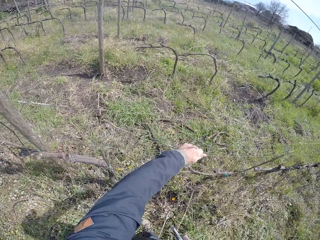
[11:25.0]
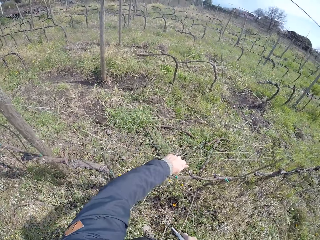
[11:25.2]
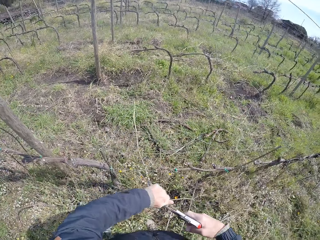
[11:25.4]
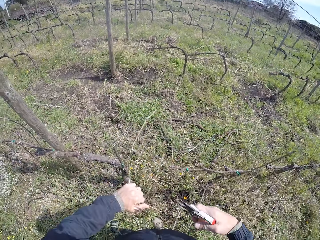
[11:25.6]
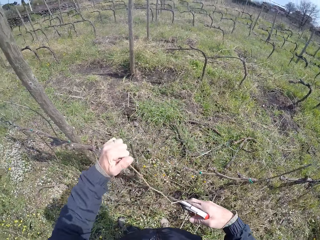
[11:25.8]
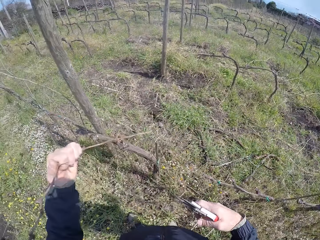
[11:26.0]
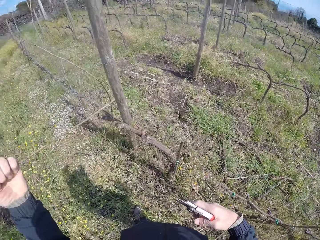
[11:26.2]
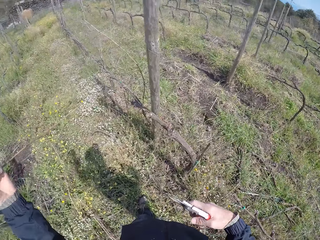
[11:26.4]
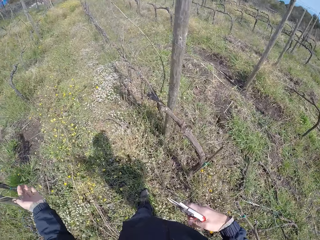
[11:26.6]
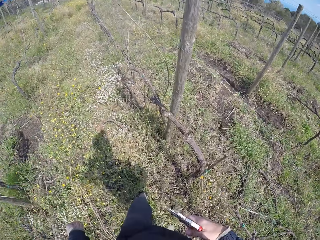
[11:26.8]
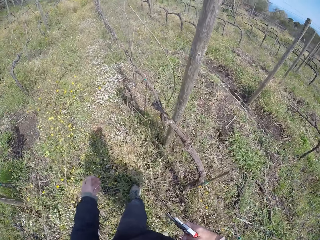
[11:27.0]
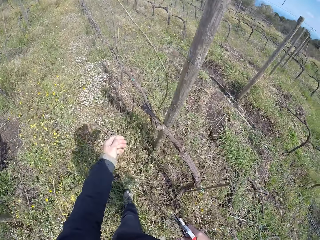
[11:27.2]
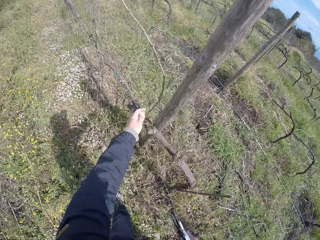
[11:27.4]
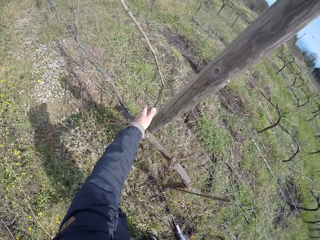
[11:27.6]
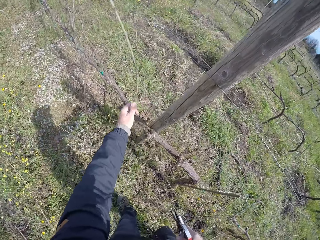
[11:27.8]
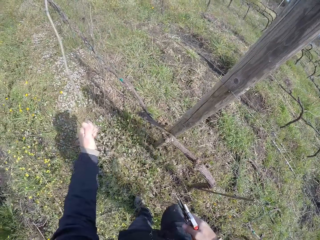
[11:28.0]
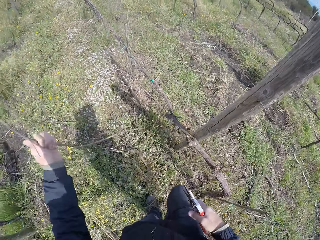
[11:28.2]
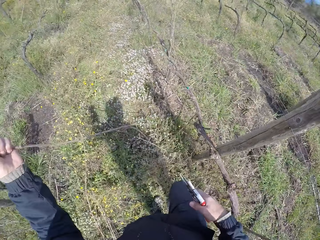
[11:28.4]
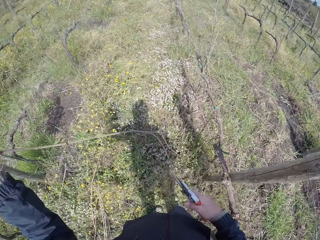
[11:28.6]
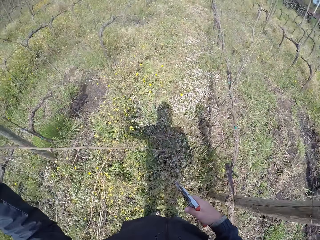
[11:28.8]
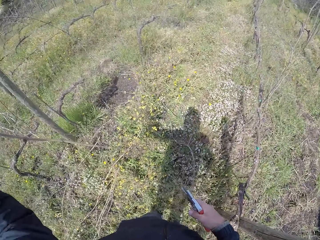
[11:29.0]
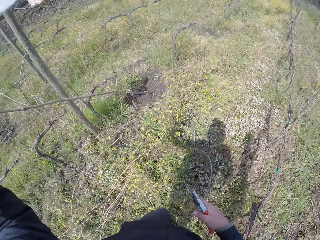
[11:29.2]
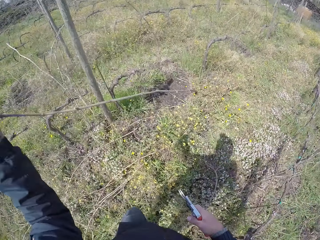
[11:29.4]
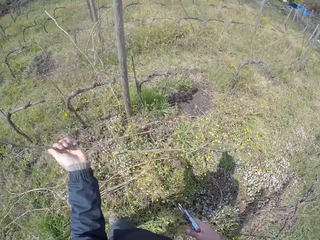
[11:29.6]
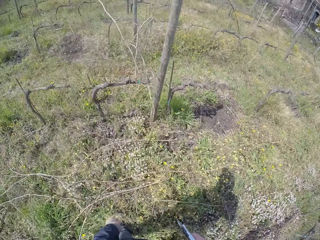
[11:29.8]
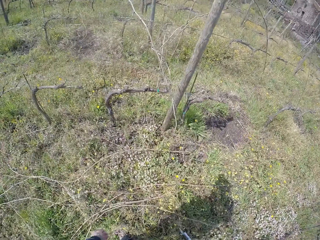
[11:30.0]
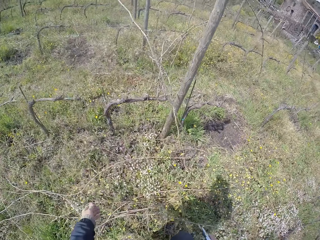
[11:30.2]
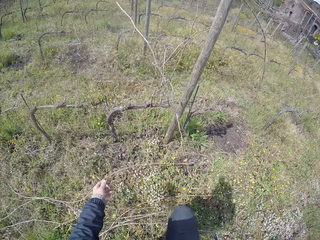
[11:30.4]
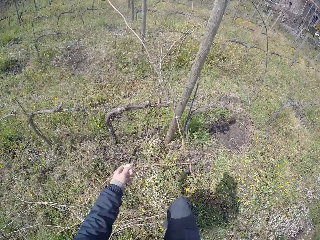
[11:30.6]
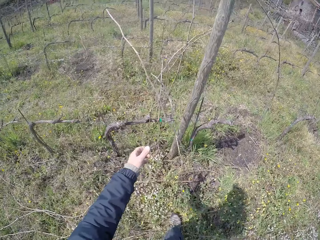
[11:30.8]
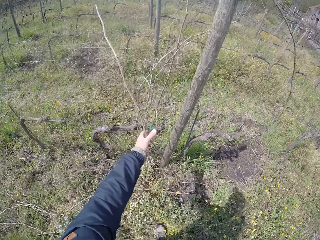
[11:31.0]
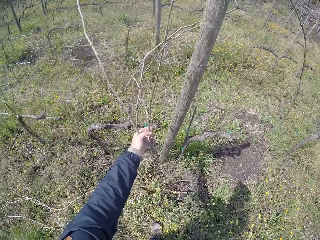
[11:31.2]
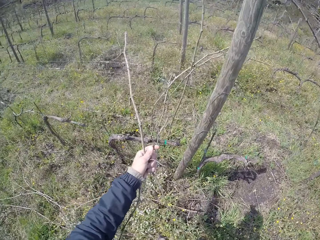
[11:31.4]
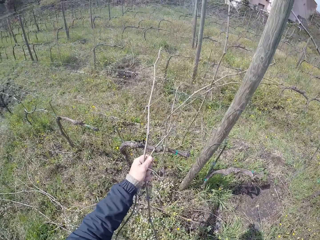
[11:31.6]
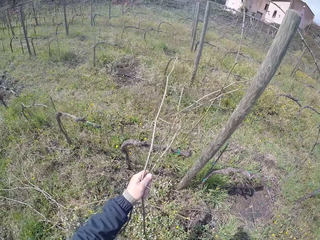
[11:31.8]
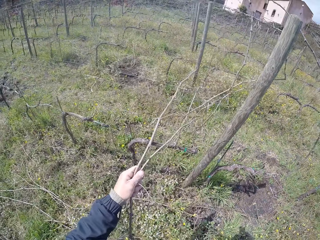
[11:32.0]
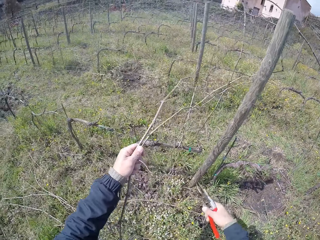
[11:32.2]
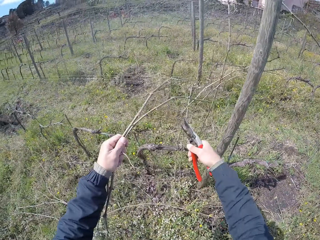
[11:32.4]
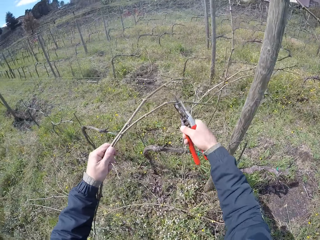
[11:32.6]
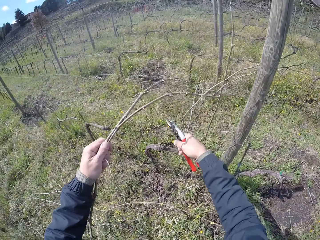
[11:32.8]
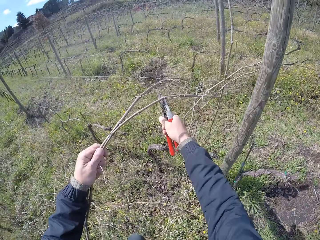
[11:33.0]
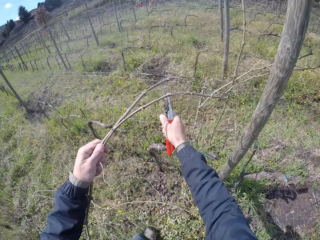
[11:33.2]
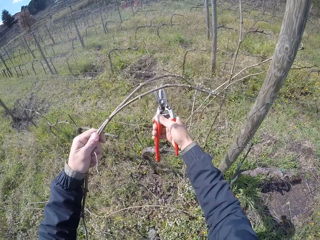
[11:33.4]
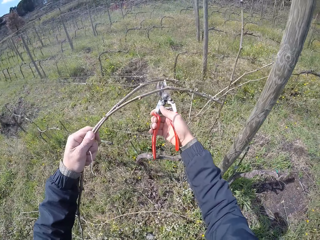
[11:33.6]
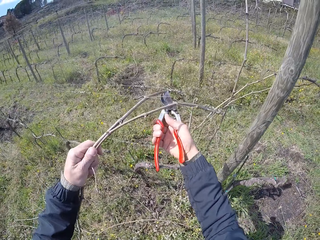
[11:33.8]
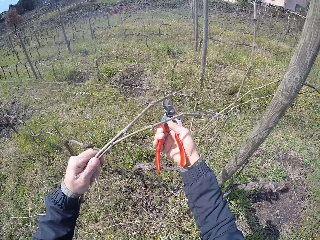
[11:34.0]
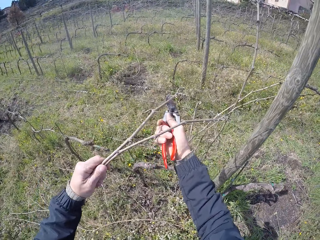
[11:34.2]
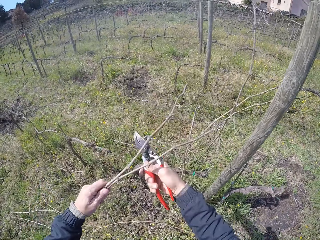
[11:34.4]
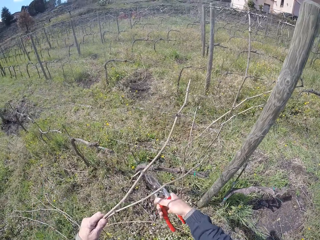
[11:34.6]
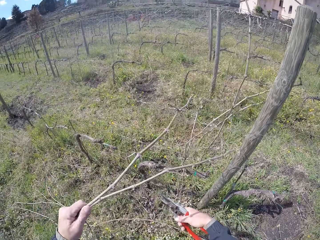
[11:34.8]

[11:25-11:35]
The camera wearer pulls a twig from the fence with his left hand. He drops the twig in his left hand on the ground. He pulls the twig from the fence with his left hand. He moves to the fence on the field. He drops the twig in his left hand on the ground. He pulls the twigs from the fence with his left hand. He prunes the twigs with the pruning shears in his right hand.

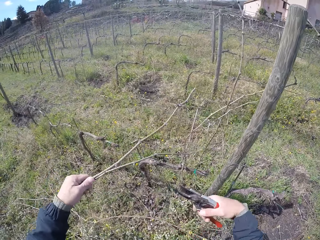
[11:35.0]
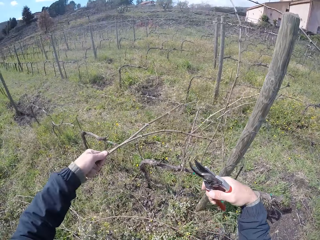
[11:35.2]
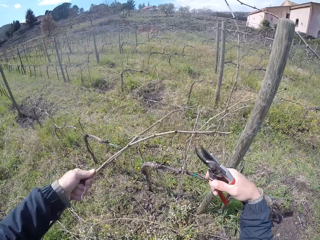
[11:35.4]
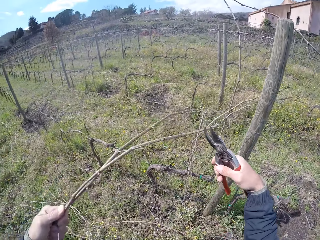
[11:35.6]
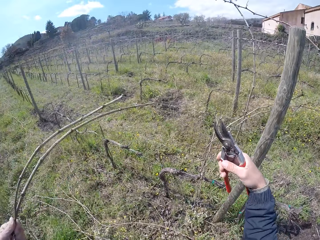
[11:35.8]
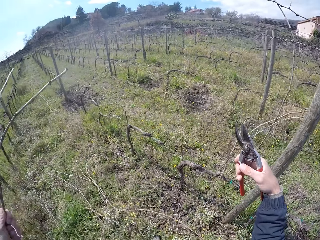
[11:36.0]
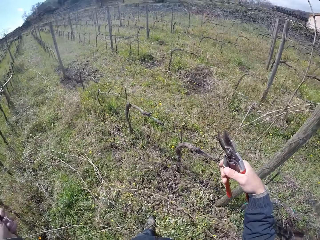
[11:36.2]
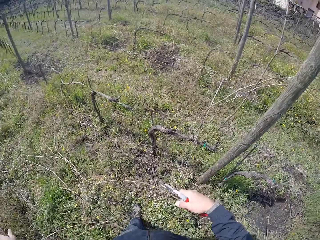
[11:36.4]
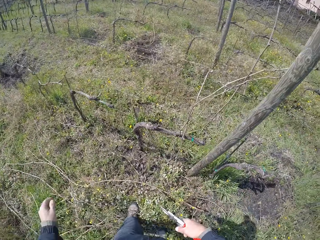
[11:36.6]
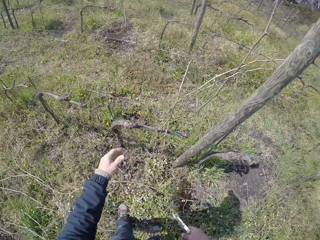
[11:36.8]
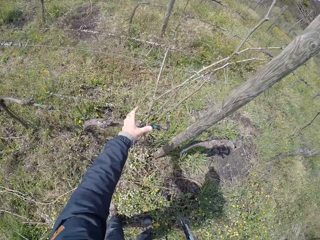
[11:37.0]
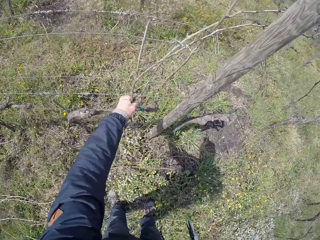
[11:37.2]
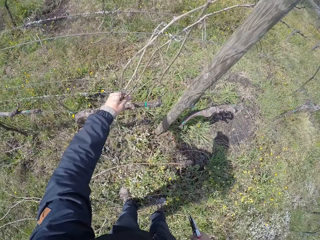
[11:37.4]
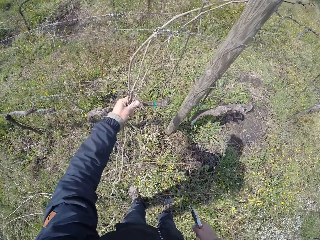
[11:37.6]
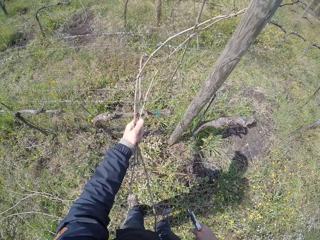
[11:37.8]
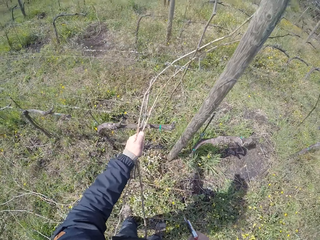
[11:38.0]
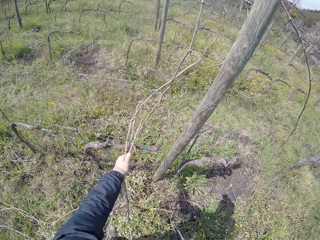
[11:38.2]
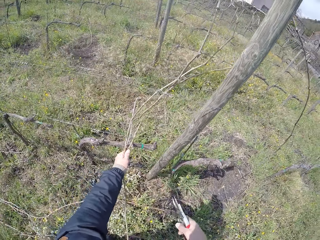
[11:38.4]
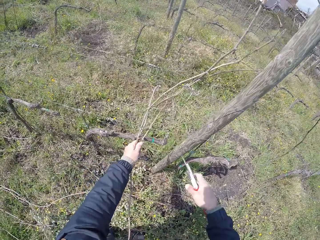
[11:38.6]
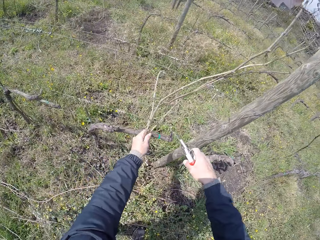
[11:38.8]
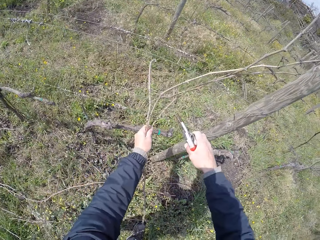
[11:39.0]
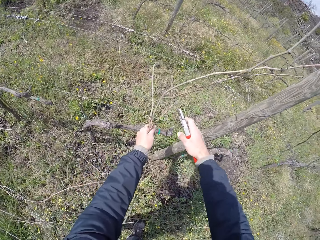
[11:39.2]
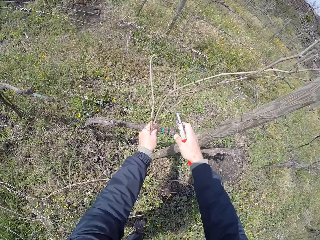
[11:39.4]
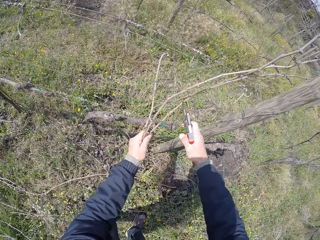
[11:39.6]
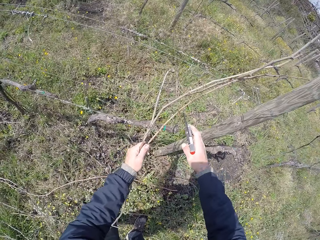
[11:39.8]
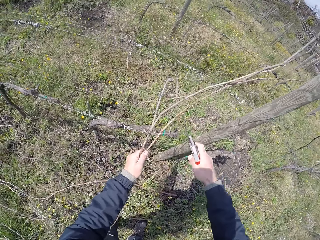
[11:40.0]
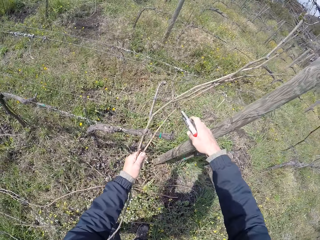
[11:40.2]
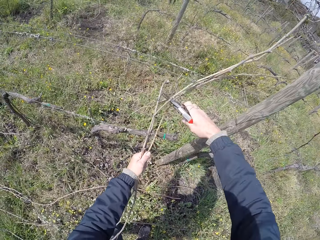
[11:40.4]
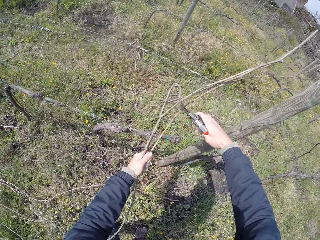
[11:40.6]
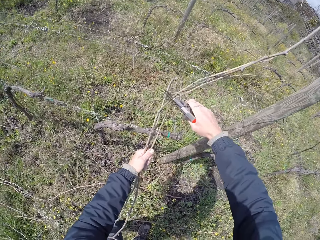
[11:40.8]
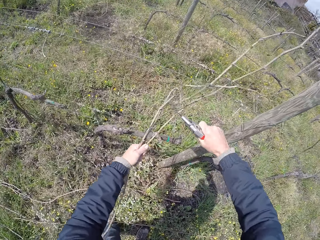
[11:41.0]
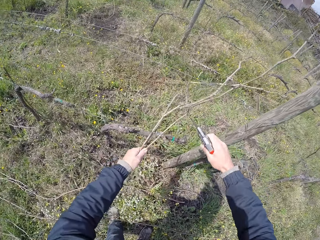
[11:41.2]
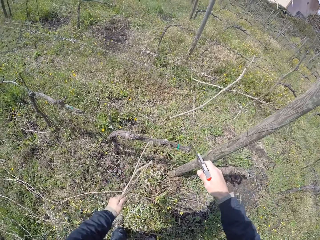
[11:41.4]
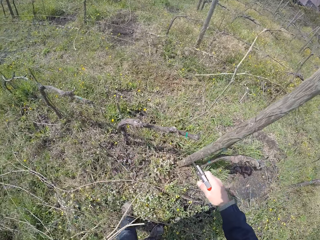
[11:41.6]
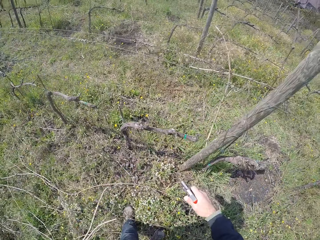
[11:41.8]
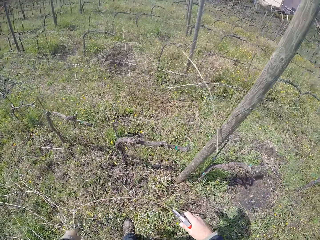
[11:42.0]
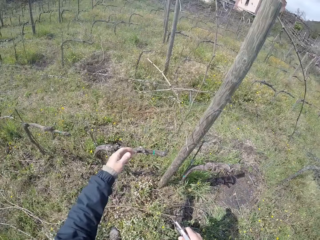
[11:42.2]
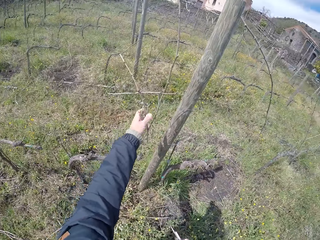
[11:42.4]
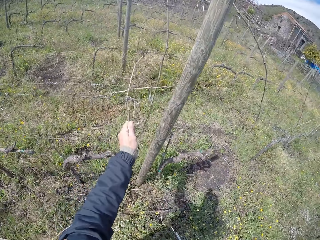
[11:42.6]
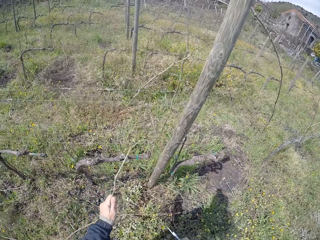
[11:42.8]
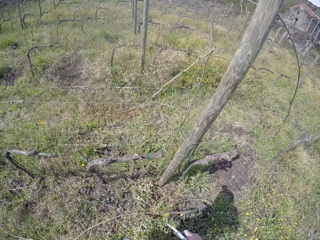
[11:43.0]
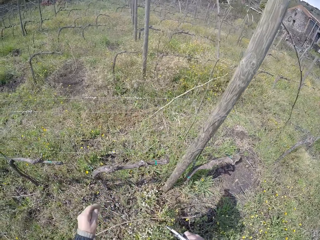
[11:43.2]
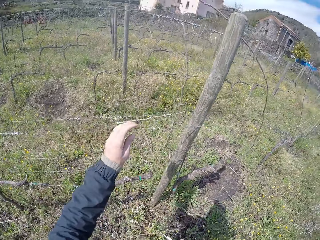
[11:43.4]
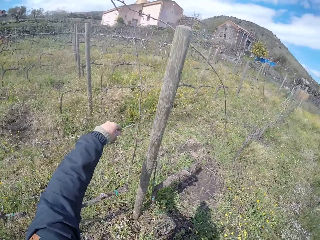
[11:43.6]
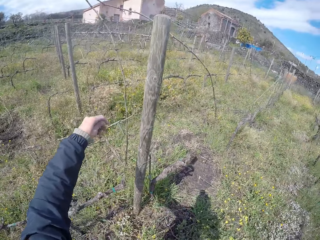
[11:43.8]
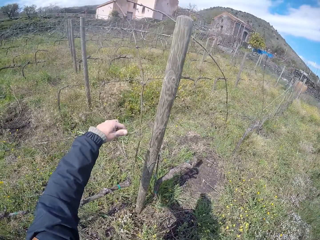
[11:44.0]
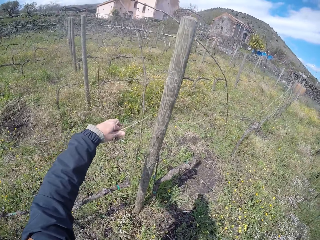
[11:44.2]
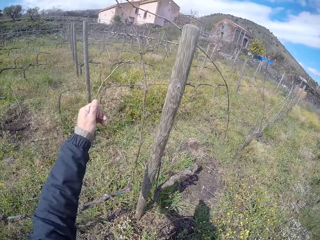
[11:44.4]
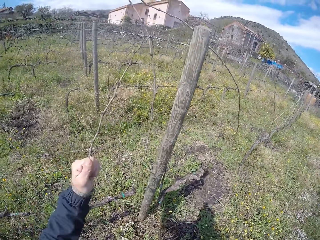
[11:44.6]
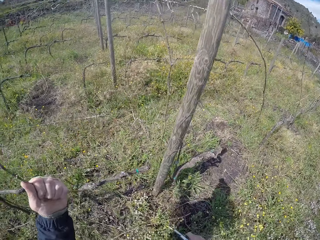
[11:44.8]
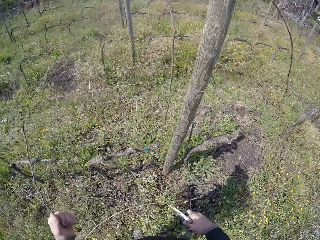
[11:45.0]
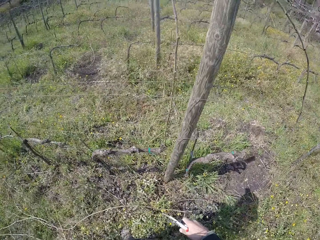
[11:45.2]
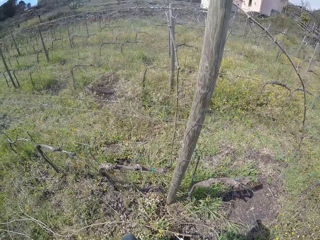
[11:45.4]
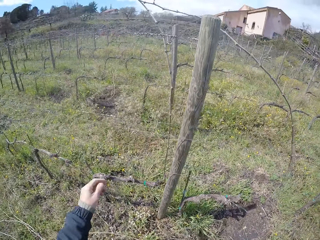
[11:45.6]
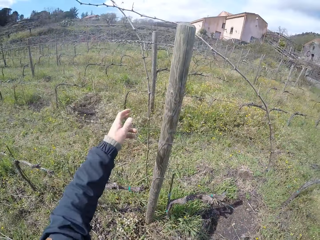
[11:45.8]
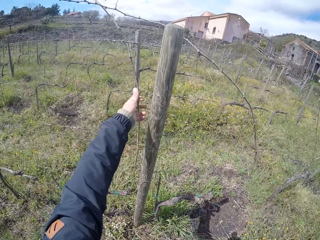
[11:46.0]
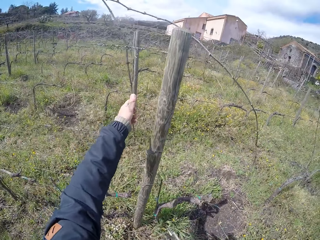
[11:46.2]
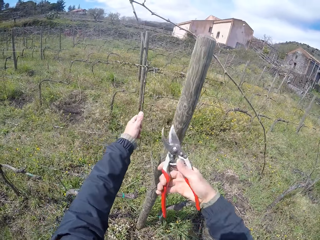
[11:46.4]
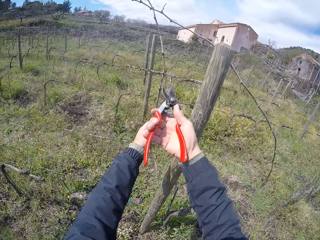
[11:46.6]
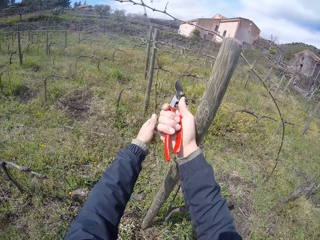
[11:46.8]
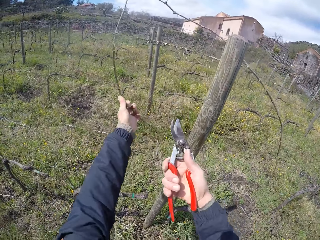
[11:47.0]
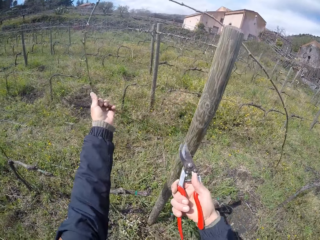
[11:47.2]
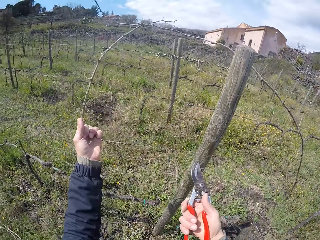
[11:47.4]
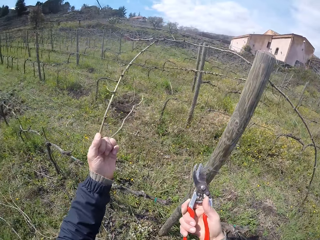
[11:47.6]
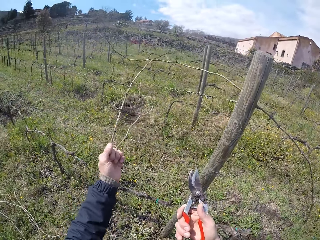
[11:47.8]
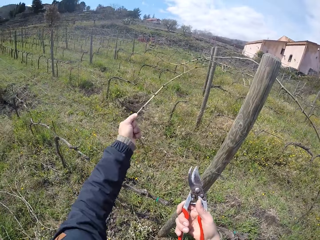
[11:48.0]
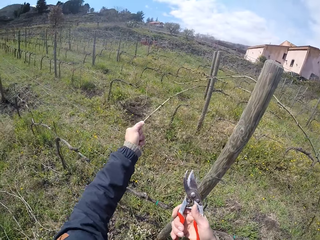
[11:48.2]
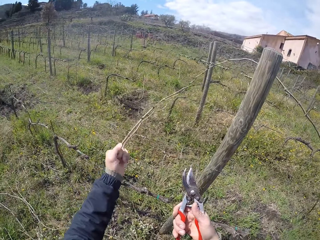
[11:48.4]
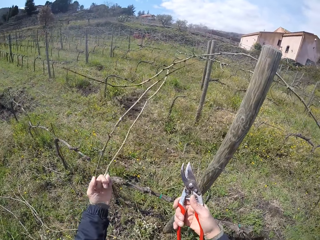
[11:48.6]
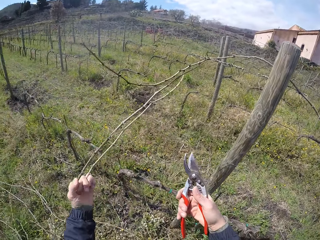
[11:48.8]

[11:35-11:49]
The camera wearer removes the dry branch on the fence. He drops the twigs in his left hand on the ground. He pulls the twigs from the fence with his left hand. He prunes the twigs with the pruning shears in his right hand. He pulls the twig from the fence with his left hand repeatedly. He prunes the twig with the pruning shears in his right hand.
